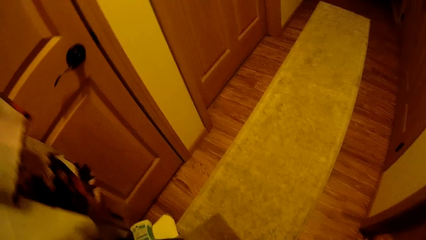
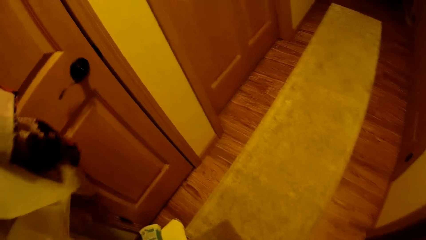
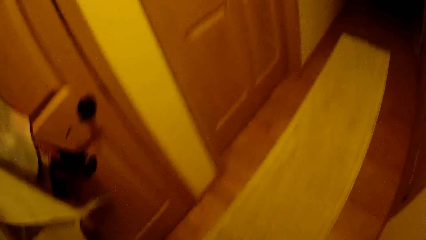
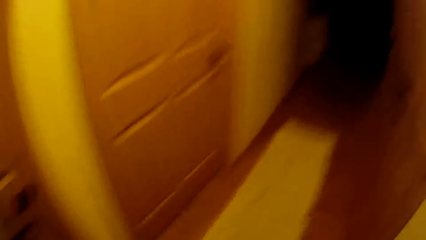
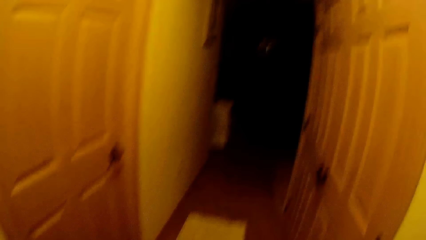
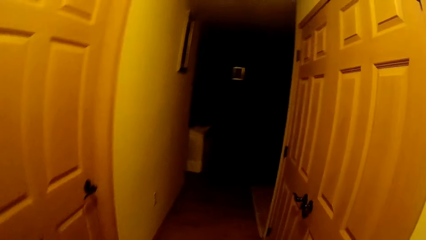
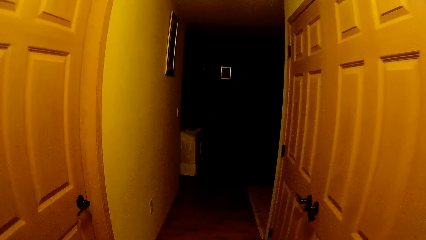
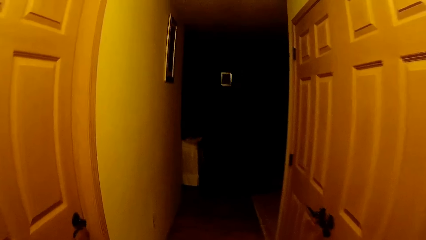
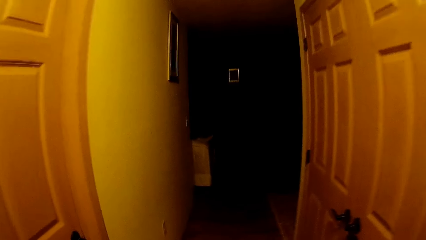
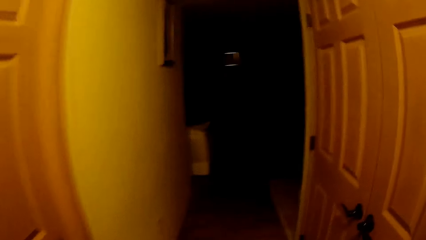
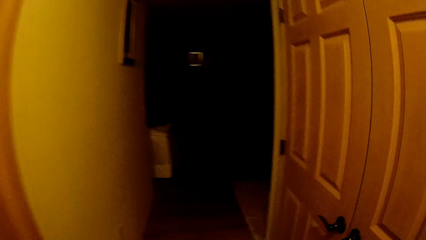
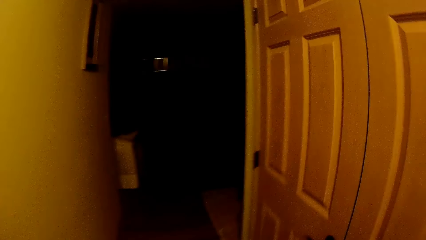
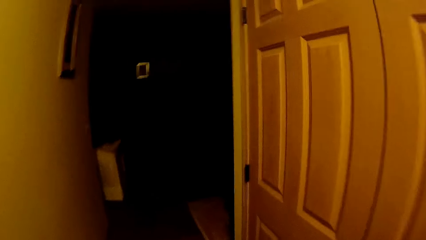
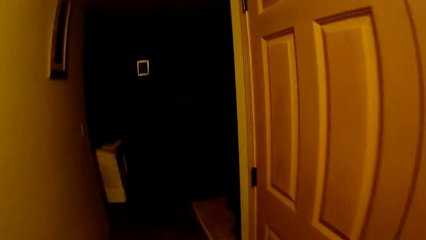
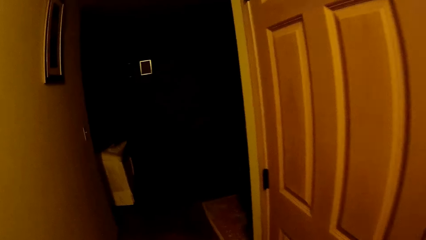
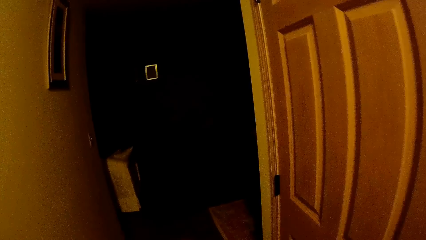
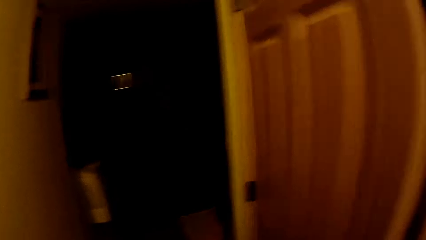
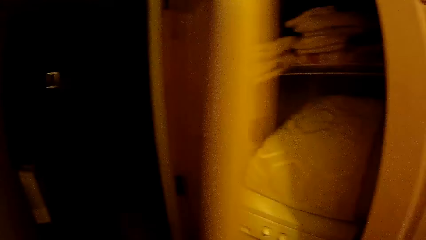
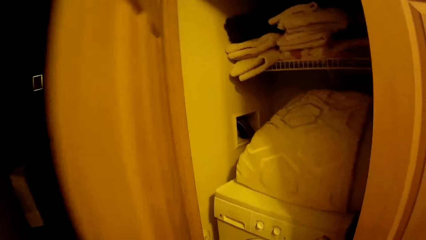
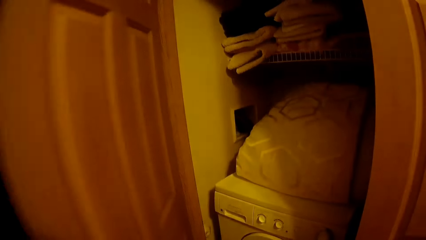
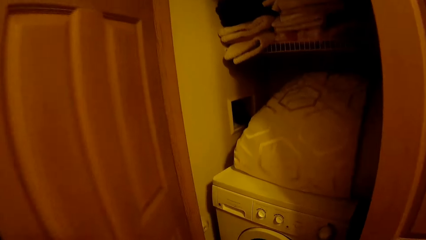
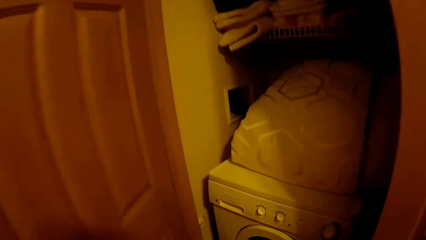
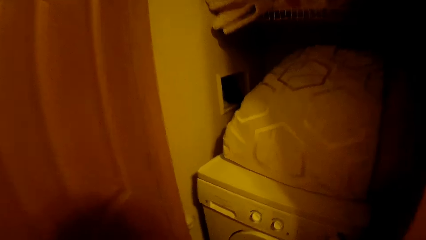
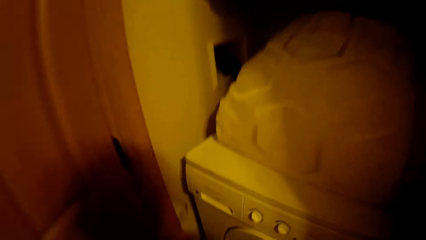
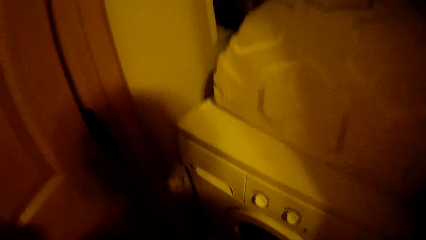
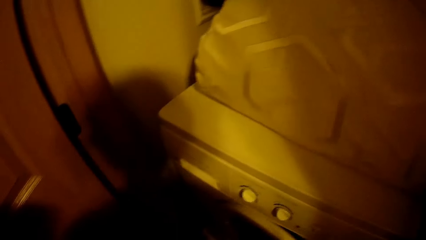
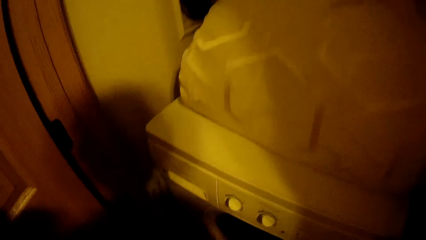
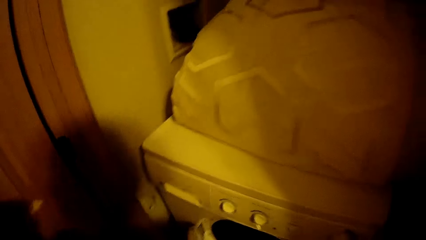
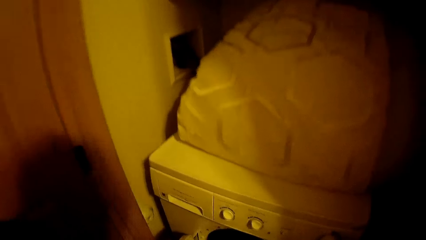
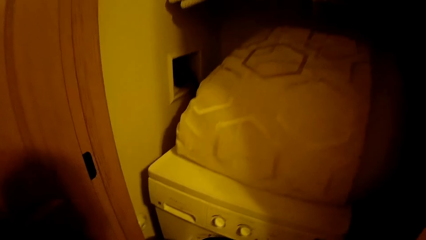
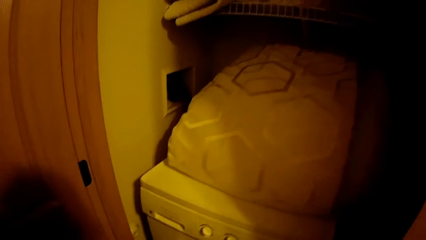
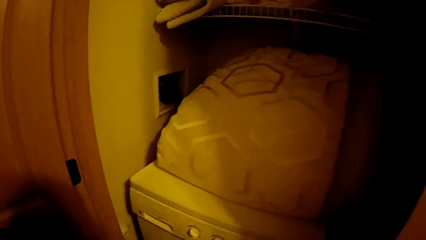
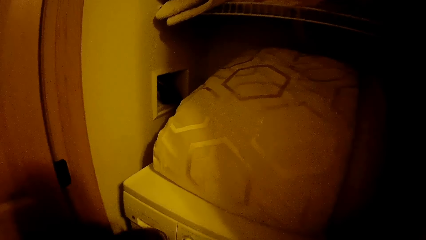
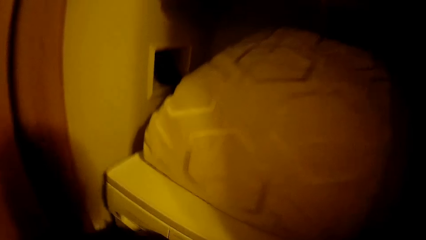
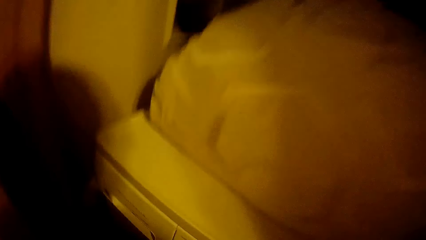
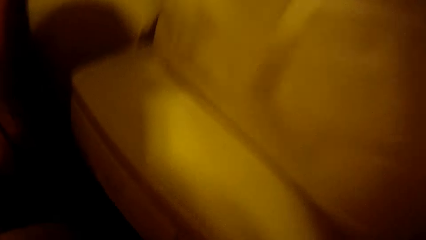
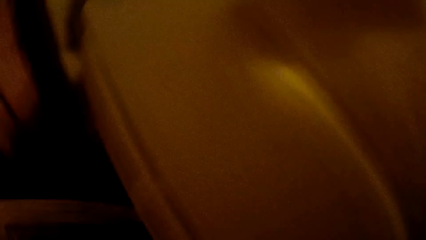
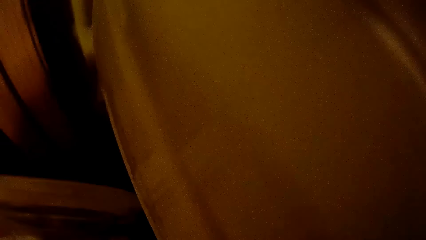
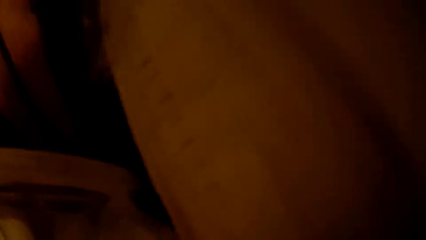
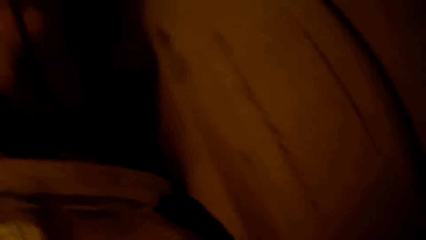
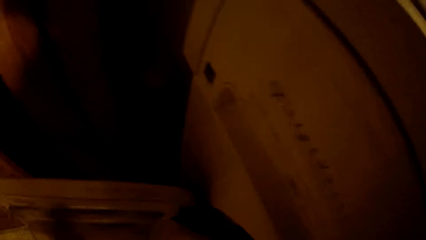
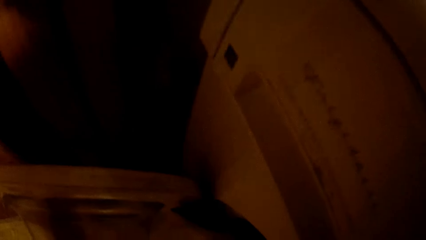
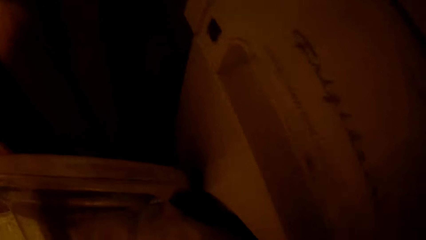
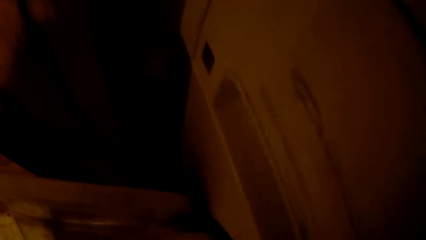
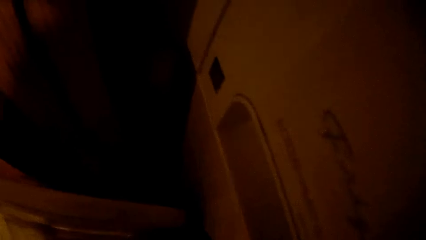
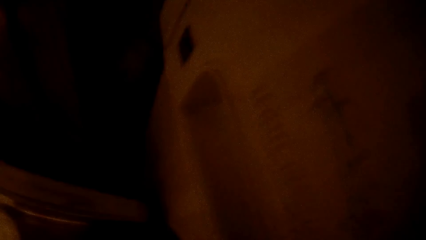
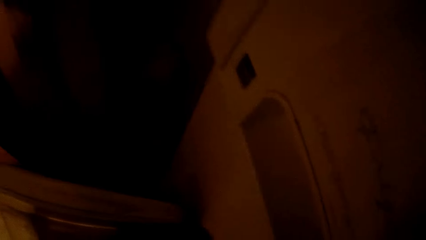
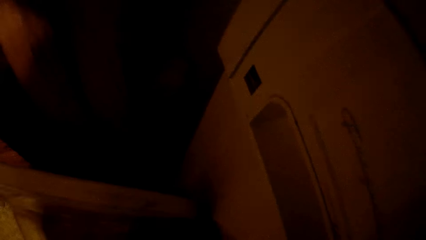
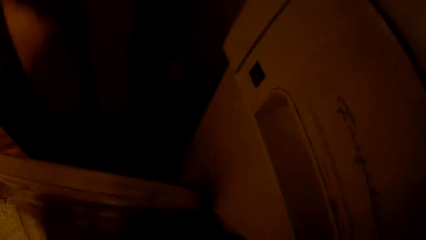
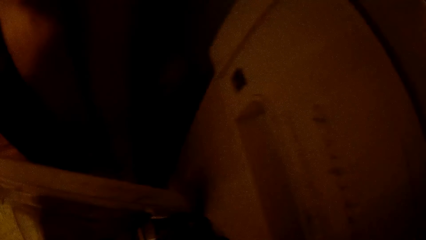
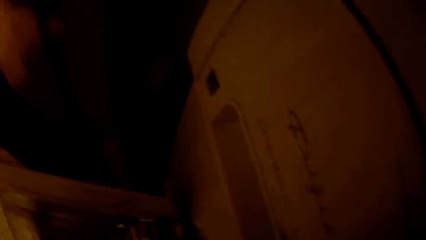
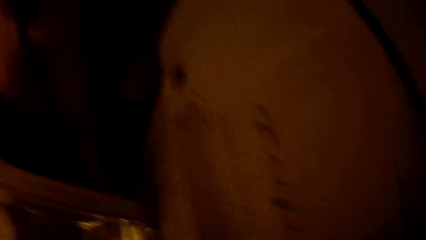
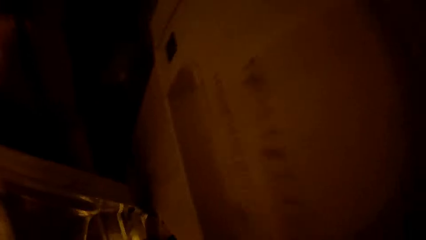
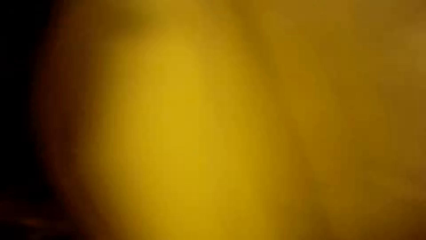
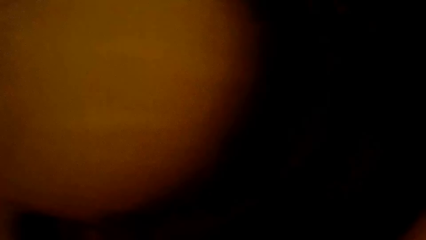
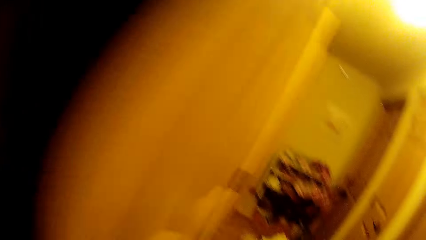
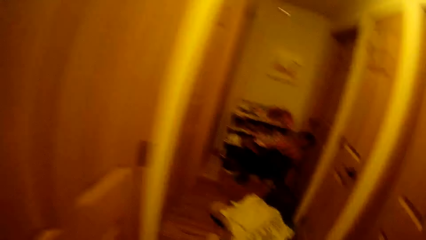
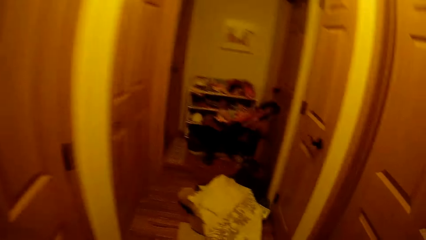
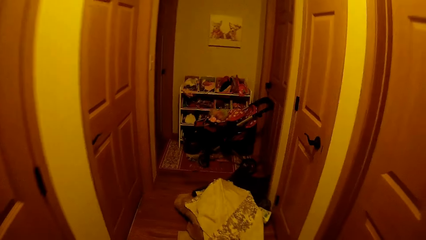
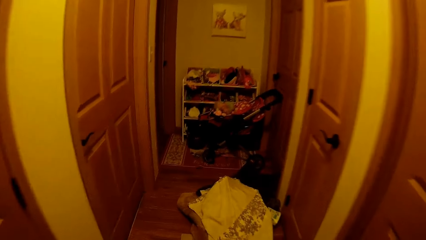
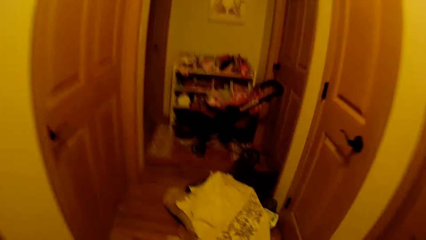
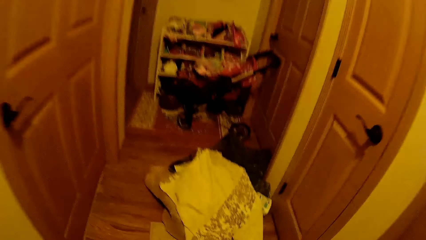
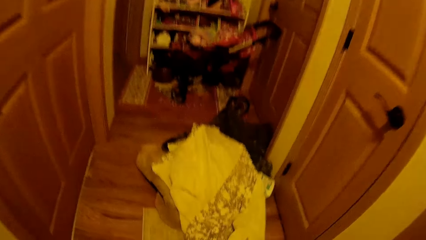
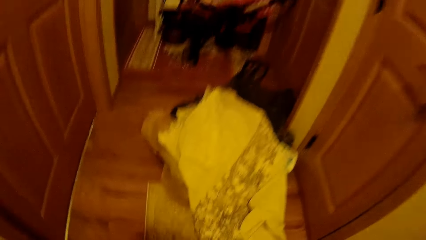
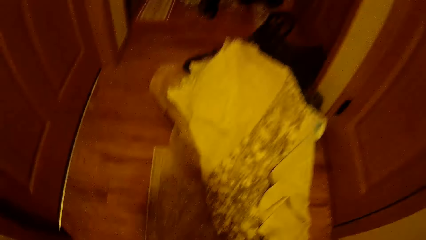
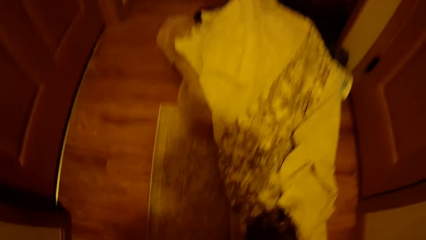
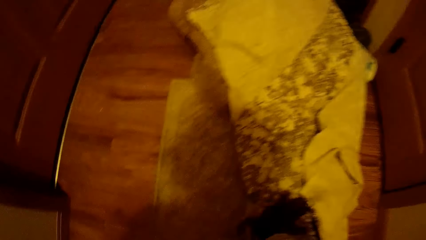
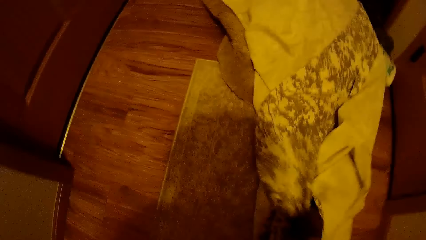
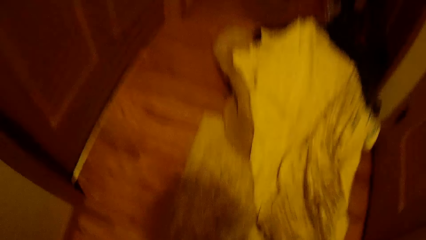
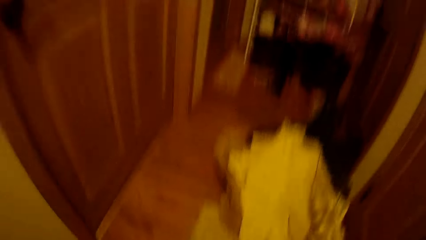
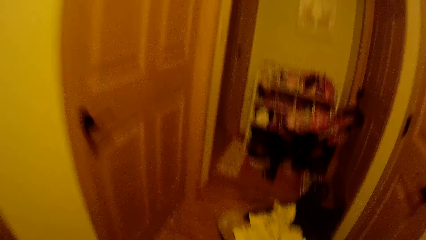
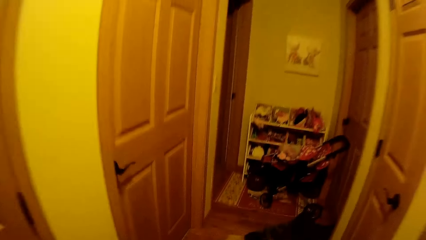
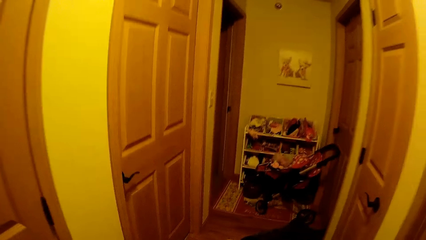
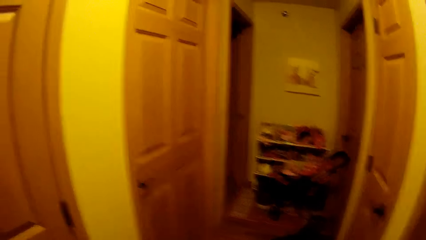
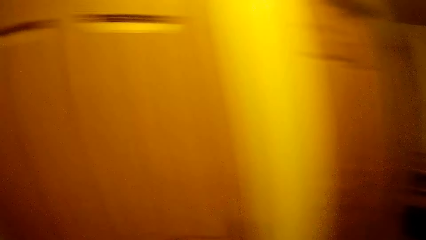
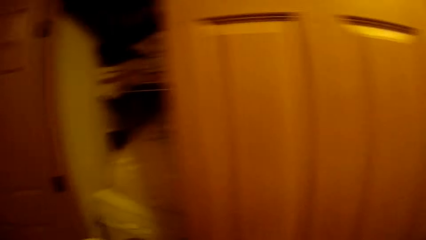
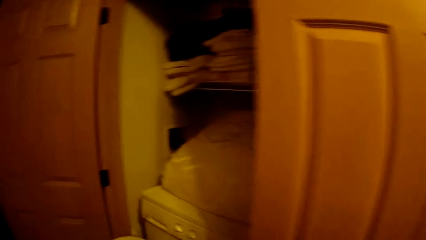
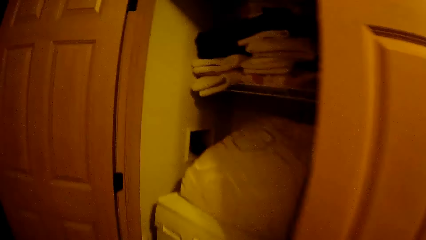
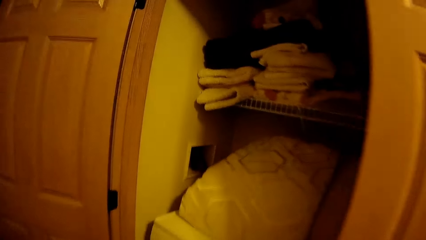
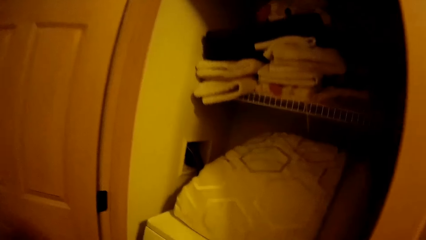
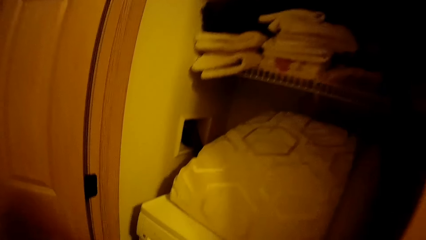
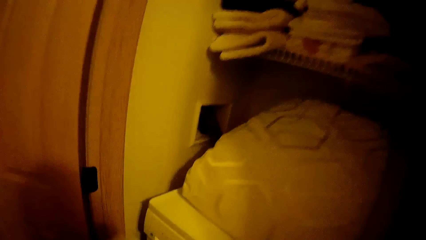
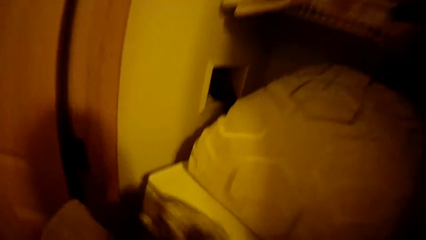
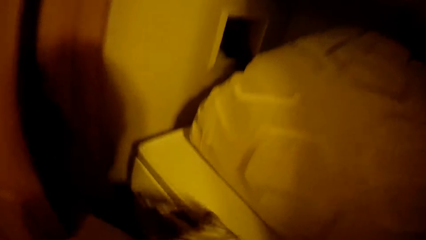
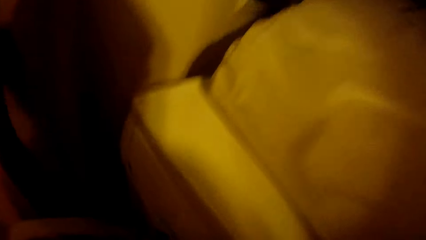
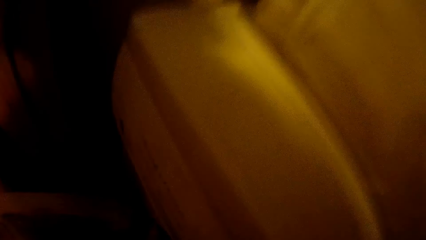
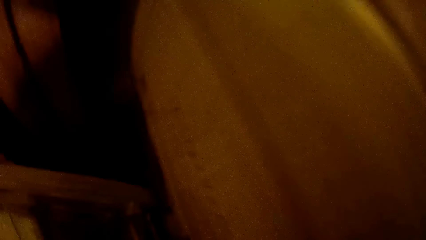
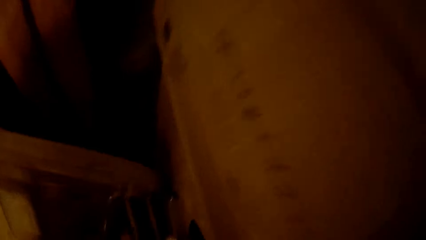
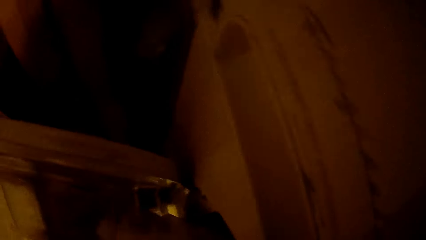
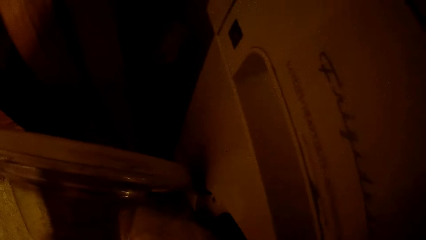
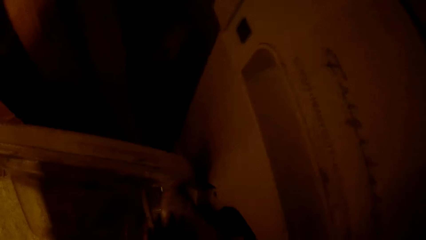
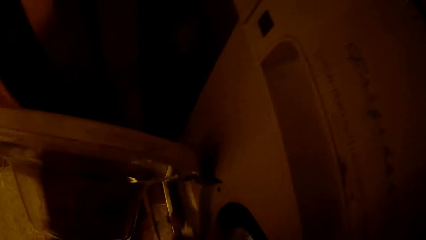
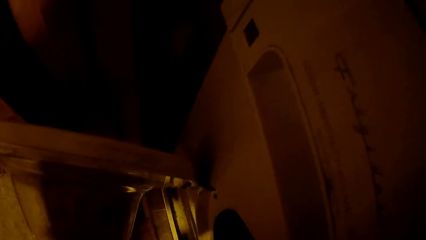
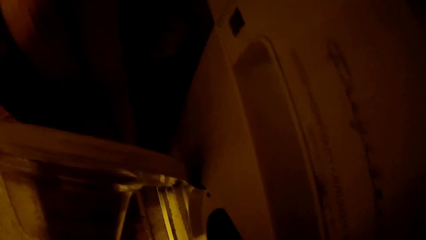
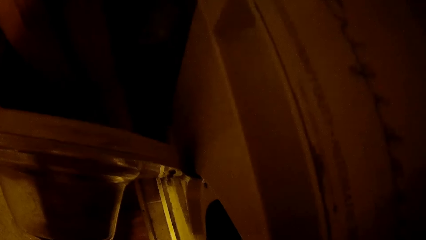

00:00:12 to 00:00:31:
The camera wearer walks towards a door. He opens the door with his left hand. He opens the door of the washing machine. He puts the fabric in the washing machine. He walks towards a door. He picks up a cloth from the floor with his right hand. He drops the cloth in the washing machine with both hands.
